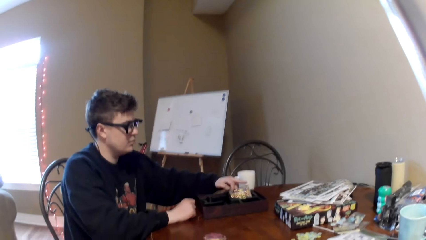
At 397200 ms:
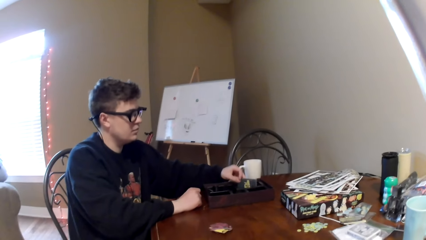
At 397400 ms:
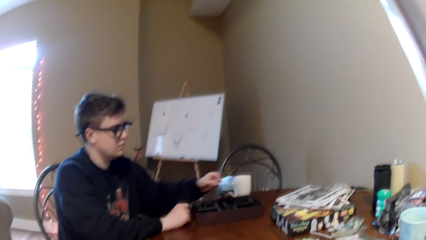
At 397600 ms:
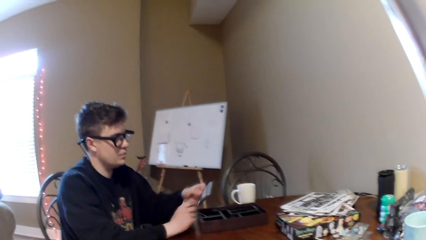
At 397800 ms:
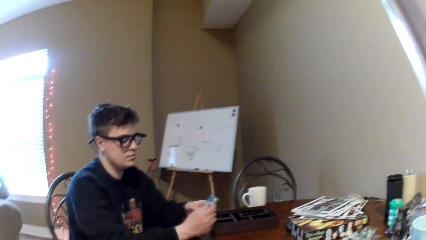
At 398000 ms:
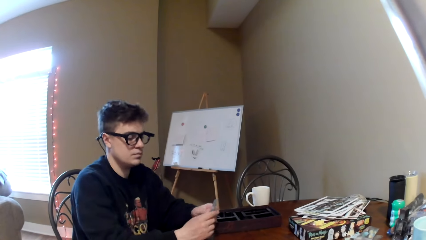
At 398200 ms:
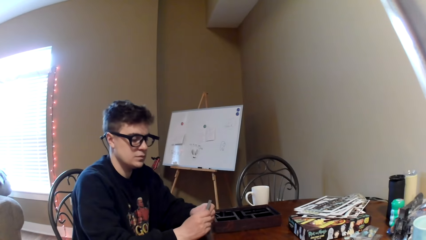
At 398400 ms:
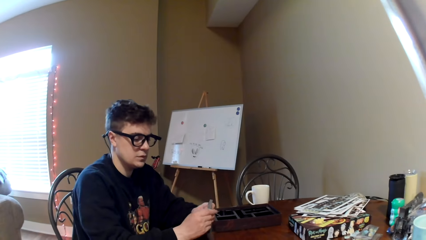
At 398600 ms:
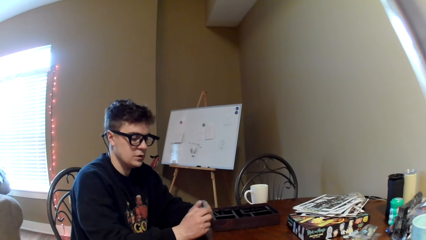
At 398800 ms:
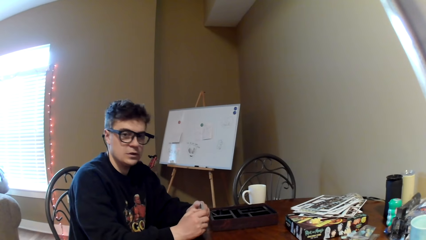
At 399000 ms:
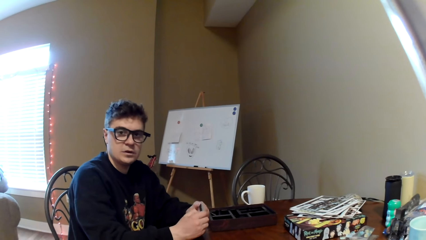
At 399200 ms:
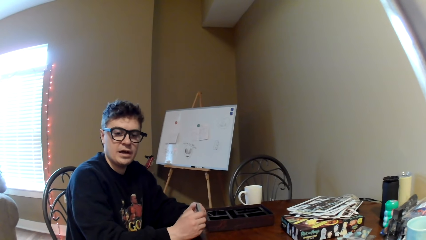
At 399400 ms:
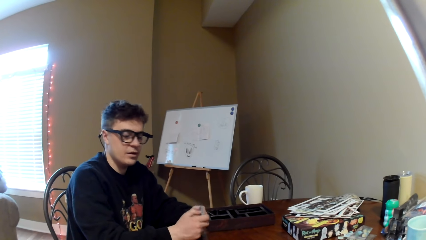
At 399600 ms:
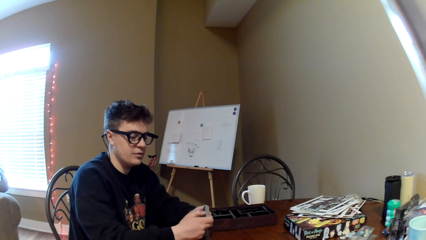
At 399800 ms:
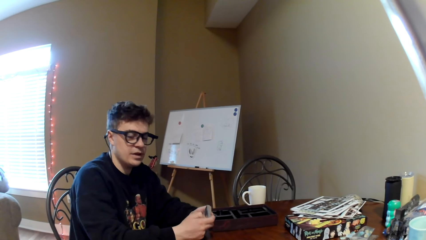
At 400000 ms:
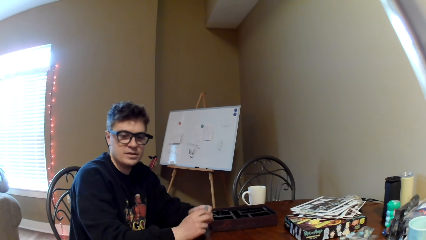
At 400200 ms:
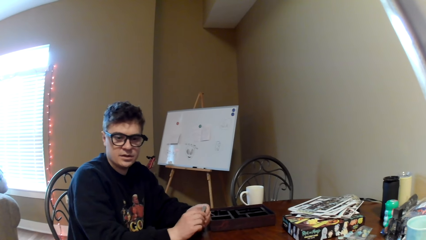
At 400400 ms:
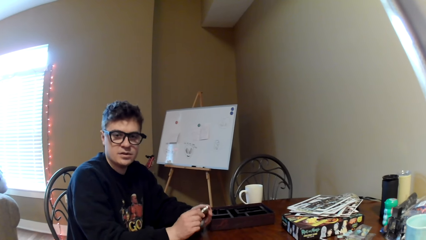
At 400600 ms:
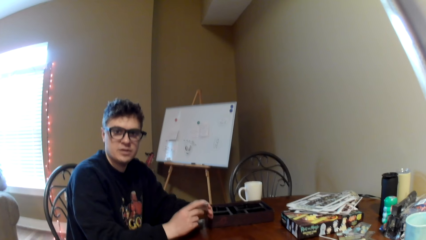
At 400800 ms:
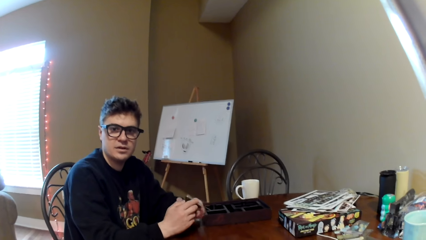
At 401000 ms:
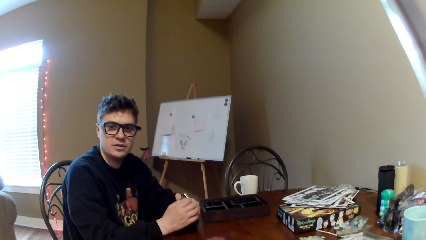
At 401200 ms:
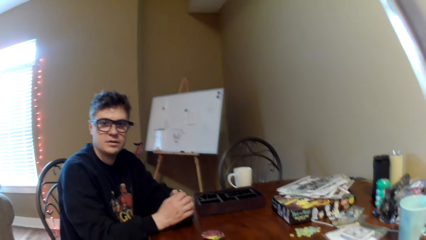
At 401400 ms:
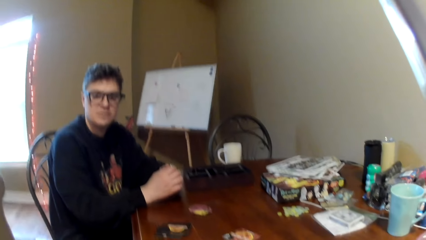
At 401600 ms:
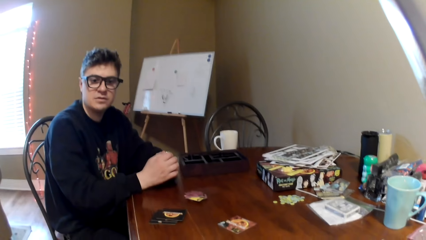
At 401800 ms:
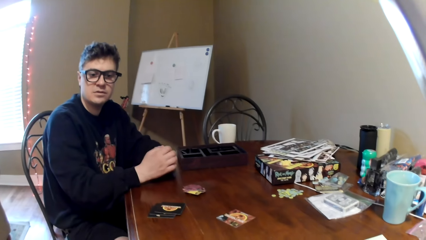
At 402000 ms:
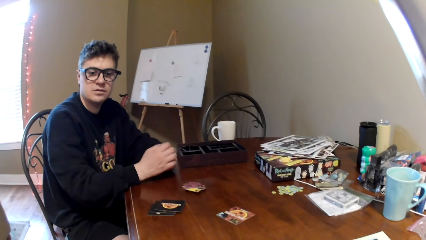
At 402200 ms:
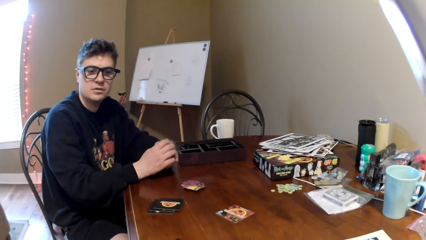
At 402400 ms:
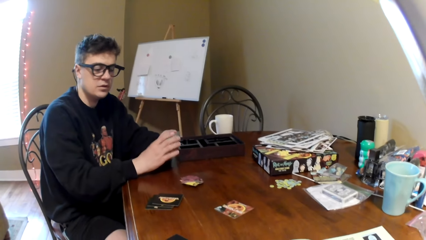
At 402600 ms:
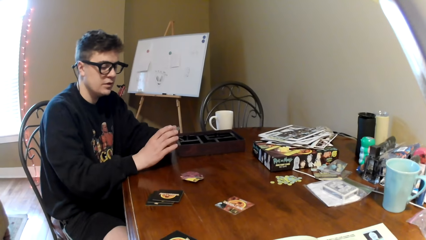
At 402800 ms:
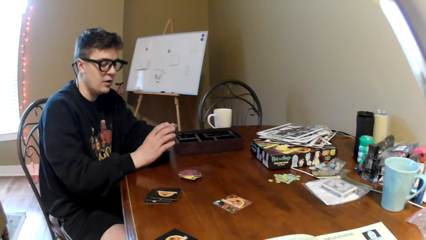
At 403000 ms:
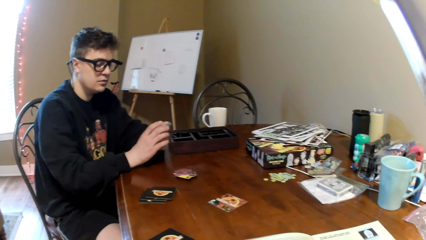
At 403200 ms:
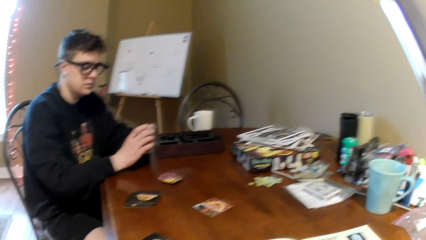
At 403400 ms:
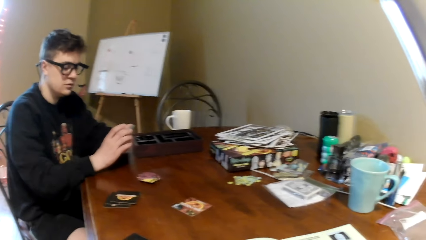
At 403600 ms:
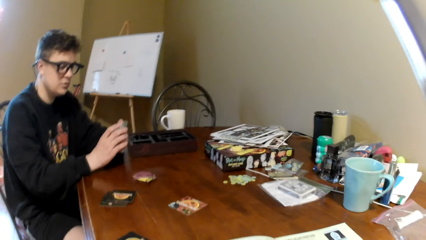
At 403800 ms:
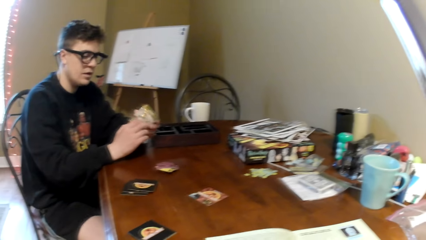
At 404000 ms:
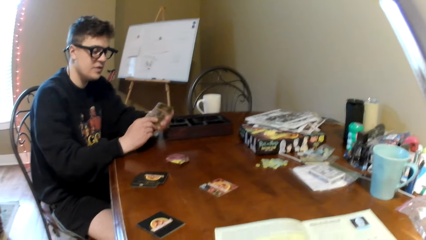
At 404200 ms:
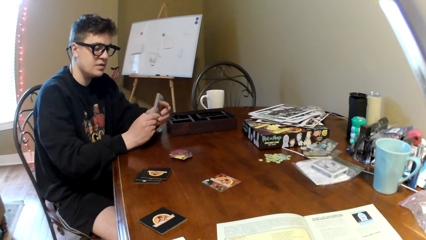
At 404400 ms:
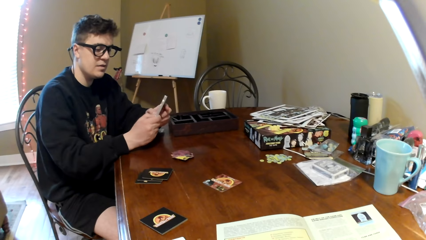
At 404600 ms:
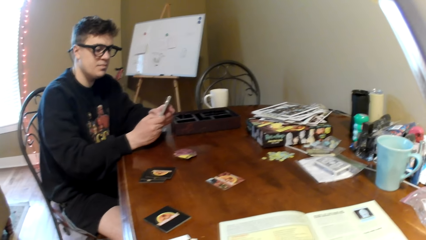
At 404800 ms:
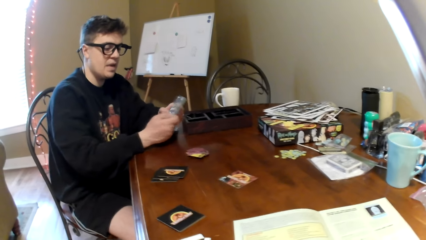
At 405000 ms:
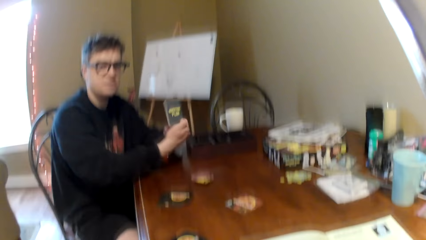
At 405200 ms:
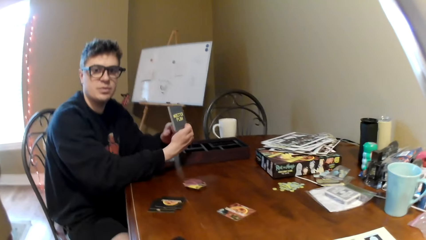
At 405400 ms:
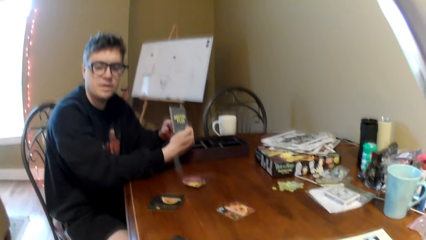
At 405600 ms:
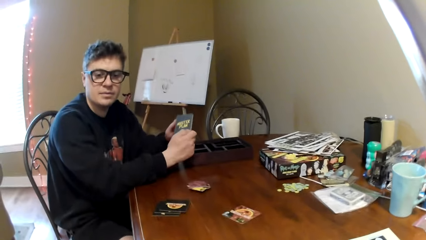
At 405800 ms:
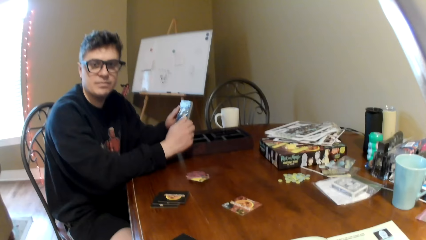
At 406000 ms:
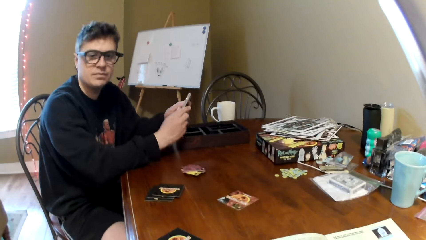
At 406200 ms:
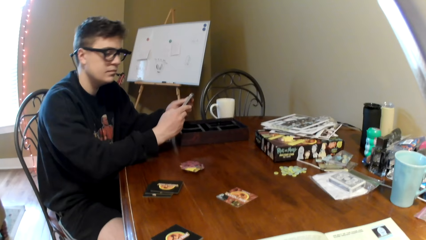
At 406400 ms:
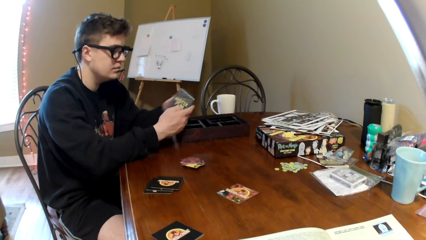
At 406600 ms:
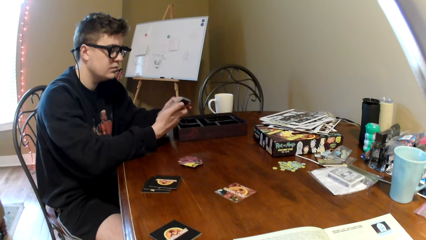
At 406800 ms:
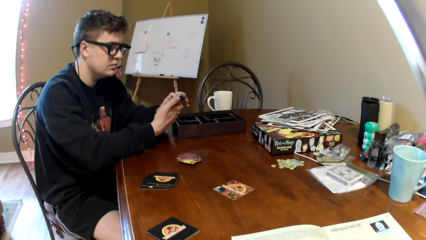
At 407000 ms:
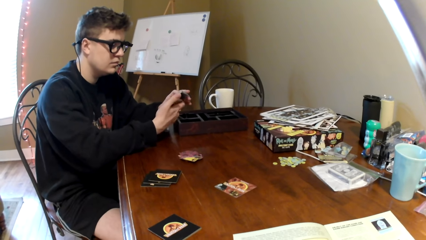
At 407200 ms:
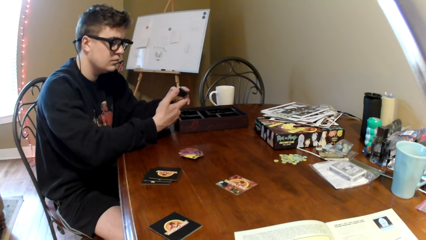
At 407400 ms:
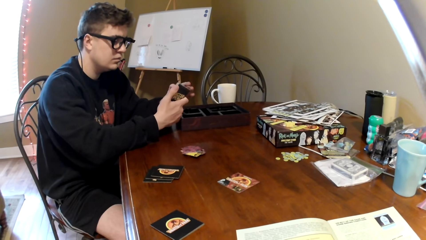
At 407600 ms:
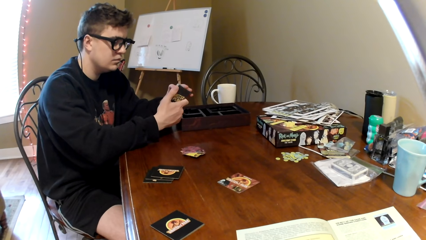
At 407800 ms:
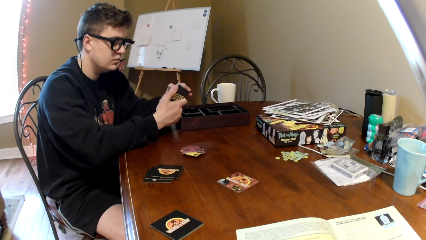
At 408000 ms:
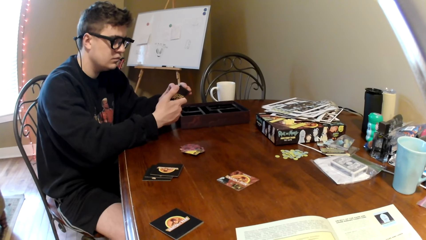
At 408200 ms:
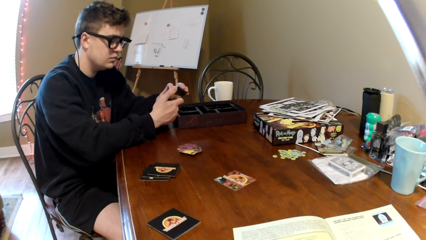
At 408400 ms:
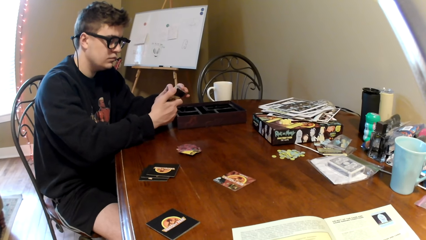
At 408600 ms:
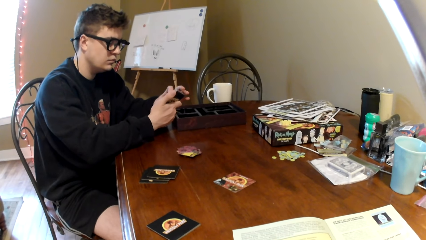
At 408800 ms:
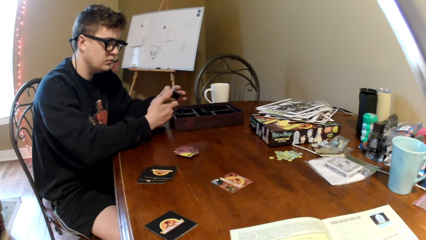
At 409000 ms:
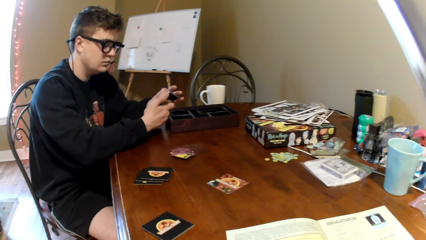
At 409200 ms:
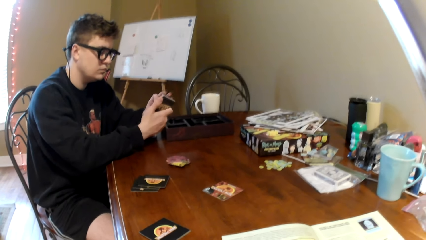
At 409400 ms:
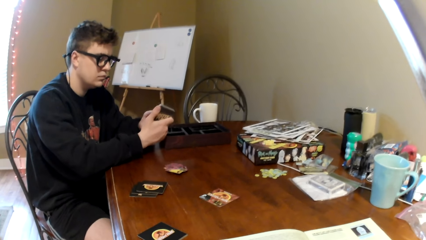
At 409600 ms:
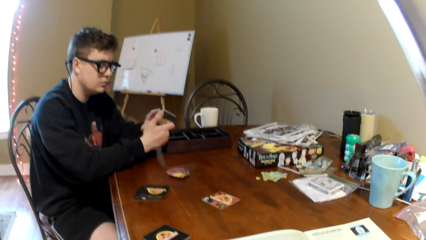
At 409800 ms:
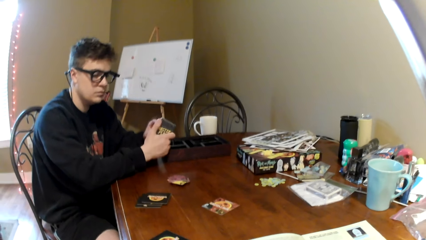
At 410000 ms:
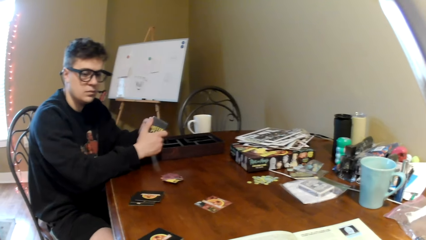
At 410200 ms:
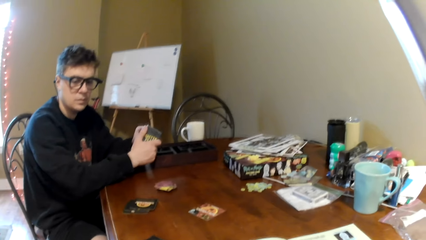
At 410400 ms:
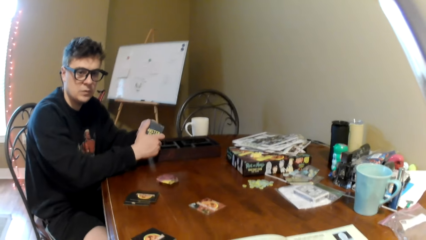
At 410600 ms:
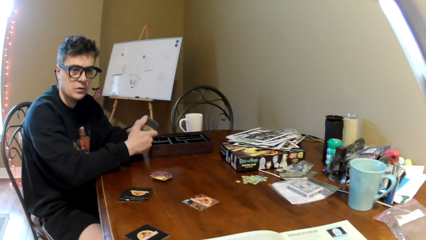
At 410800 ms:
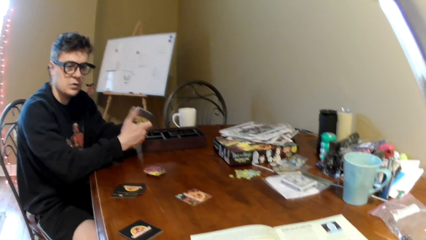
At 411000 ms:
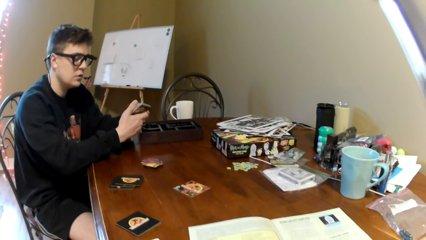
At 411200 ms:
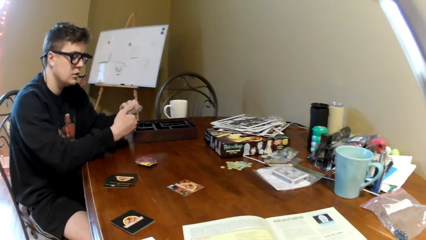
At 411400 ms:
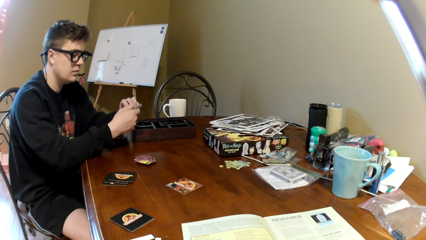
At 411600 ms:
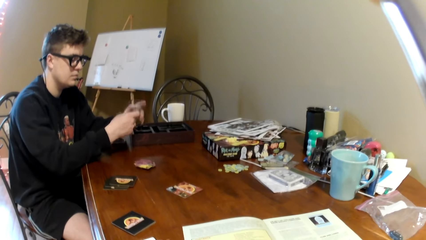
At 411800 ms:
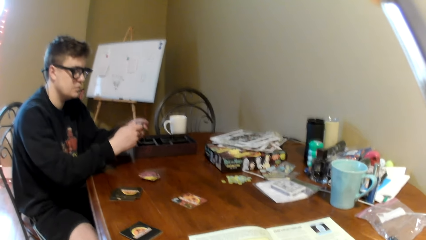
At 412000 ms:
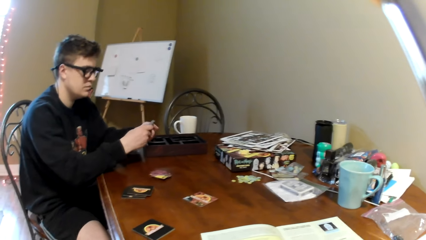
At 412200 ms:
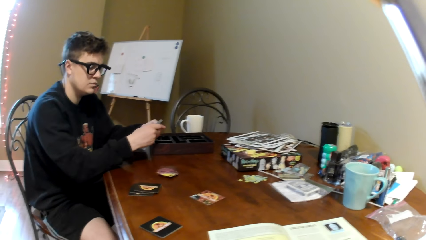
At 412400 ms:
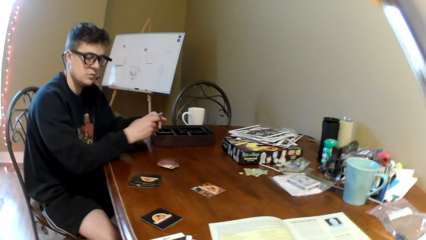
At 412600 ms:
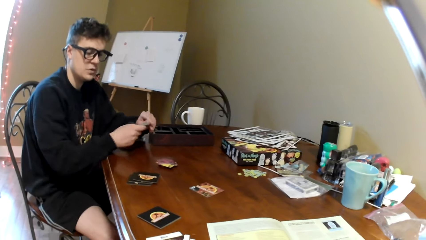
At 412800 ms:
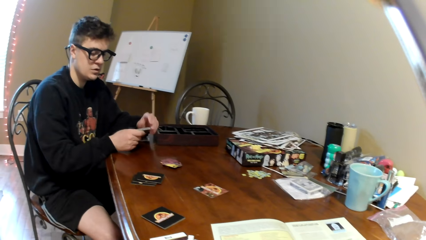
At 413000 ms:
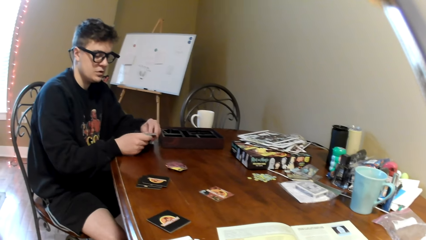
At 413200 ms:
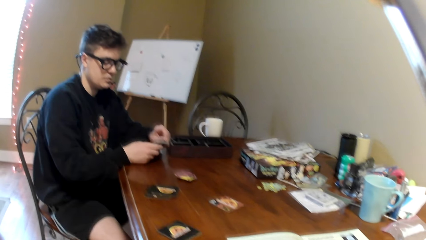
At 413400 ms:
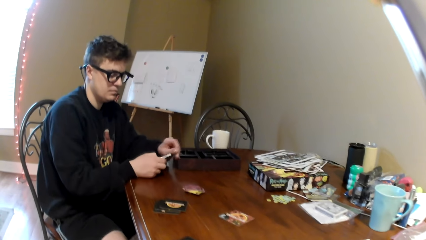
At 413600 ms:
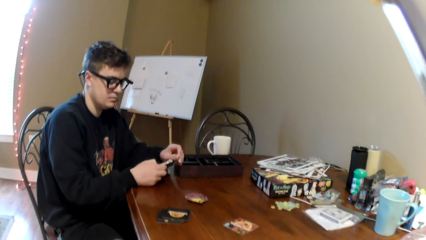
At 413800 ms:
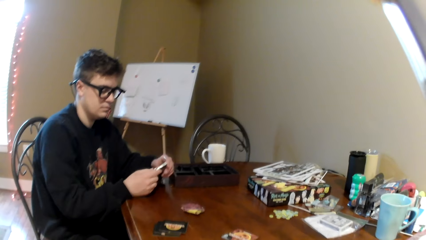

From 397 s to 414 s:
A man picks up the book. The camera wearer looks around. The man converses with the camera wearer, holds the book, shows the playing cards to the camera wearer and touches a paper of playing cards.
